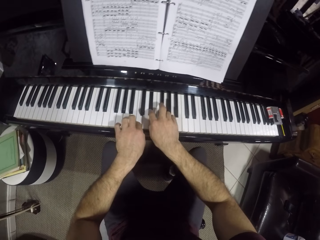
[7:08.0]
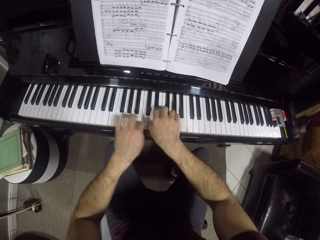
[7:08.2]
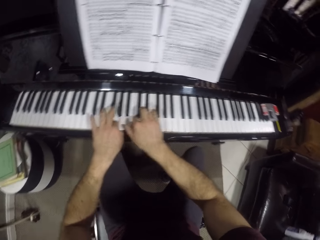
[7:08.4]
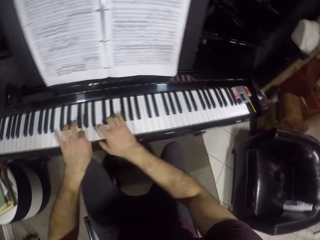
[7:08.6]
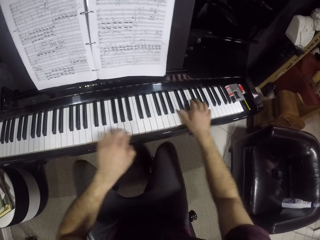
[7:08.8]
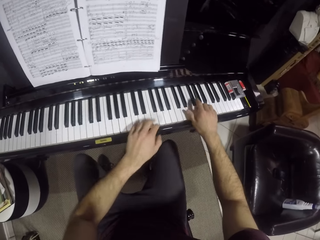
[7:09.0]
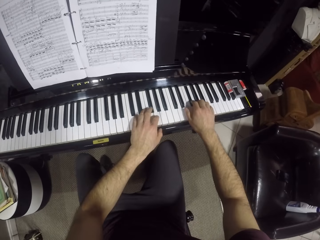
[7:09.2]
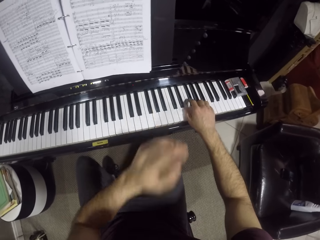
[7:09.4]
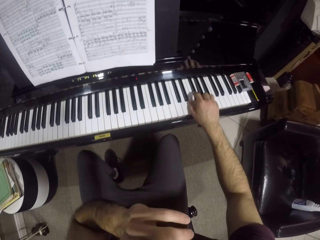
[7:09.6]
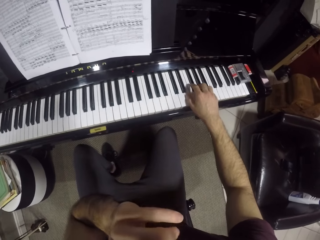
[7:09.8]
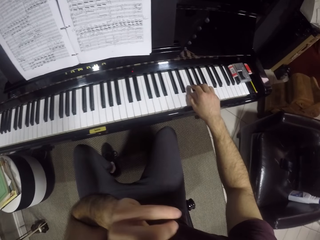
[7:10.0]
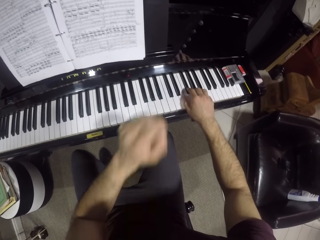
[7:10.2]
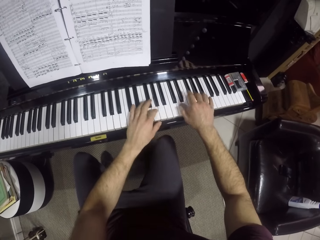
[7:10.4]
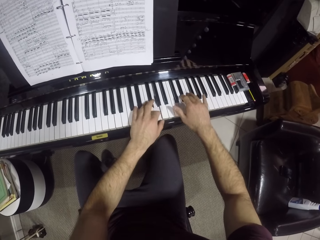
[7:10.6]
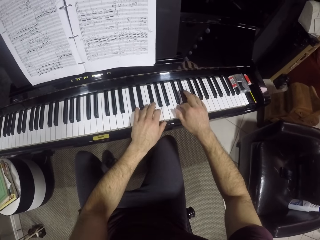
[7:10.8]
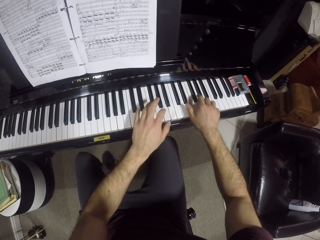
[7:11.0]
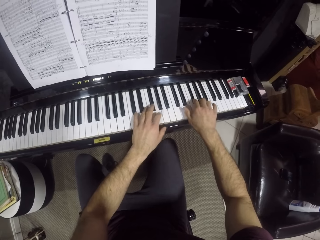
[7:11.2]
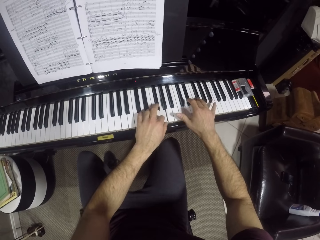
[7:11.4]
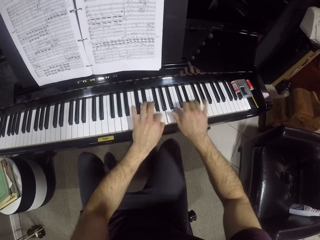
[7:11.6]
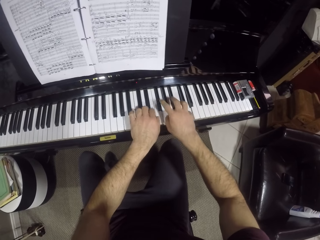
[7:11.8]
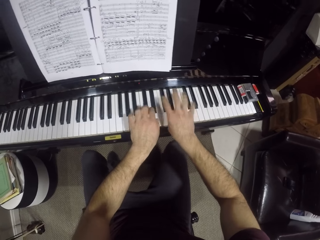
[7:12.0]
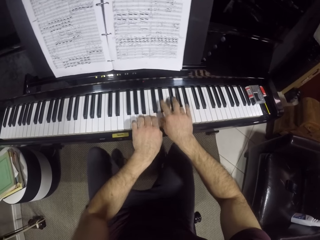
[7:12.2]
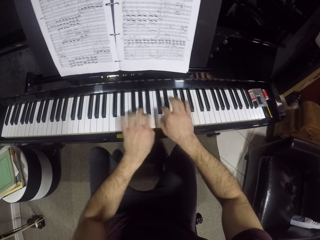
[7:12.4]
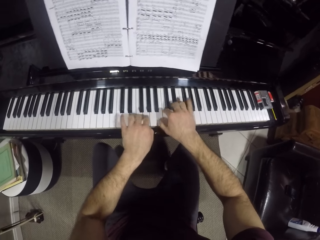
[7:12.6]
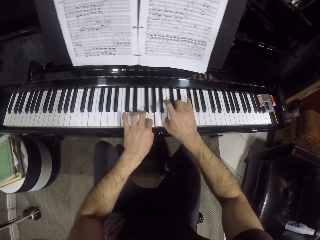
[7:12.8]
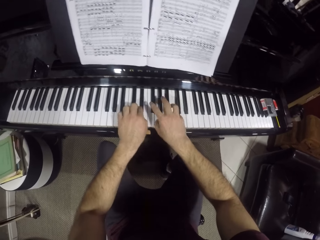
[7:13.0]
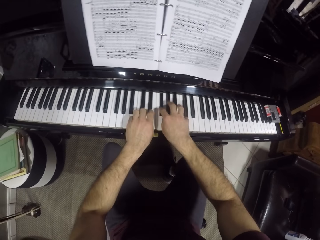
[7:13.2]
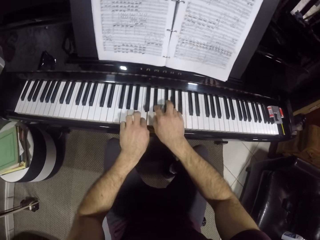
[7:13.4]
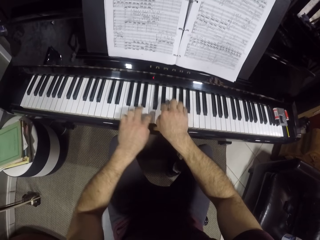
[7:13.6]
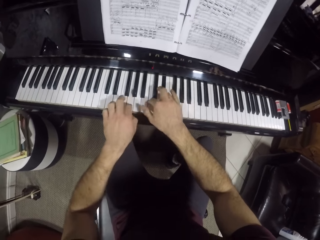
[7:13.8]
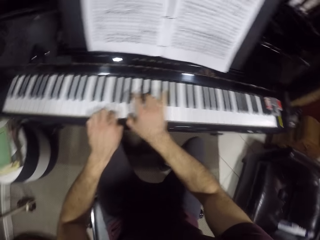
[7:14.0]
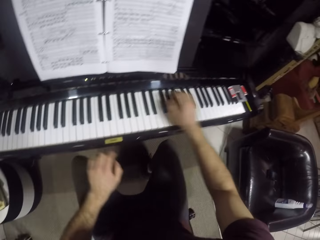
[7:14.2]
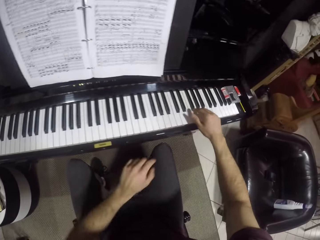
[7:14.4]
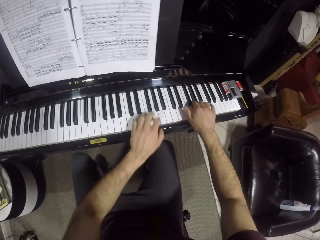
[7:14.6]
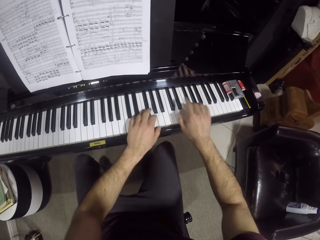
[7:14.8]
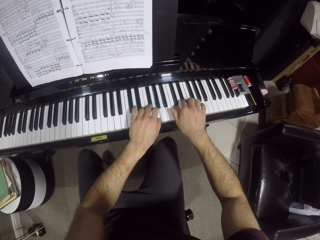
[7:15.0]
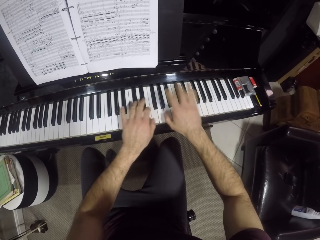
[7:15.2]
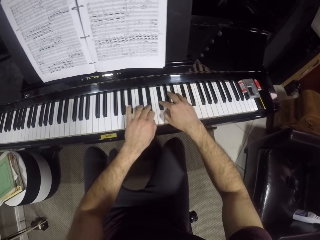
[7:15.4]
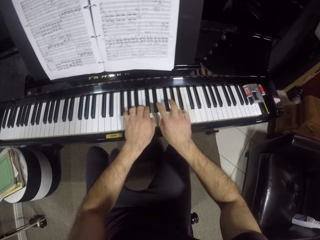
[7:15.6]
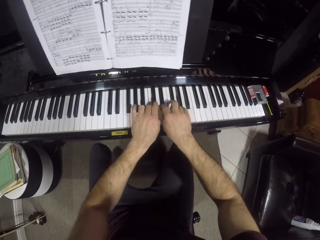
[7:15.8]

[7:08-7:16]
The camera wearer raises his left hand towards his face. He scratches his nose with his left hand. He lowers his left hand. He plays the piano with both hands.

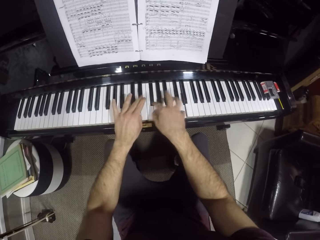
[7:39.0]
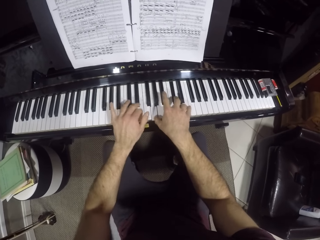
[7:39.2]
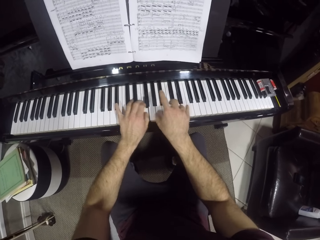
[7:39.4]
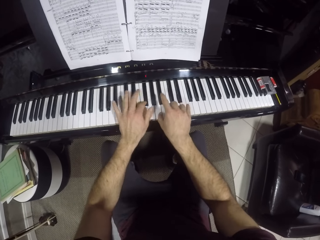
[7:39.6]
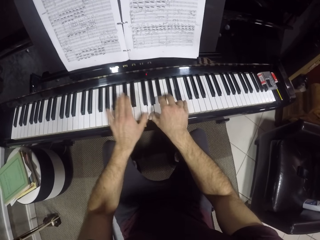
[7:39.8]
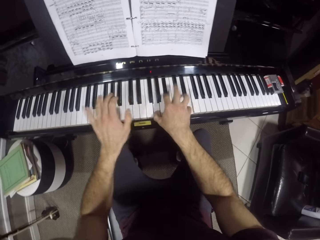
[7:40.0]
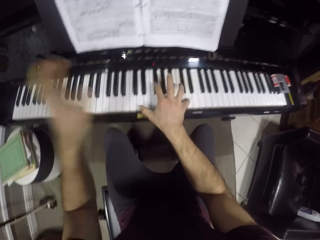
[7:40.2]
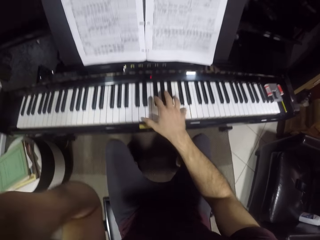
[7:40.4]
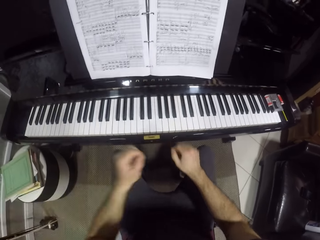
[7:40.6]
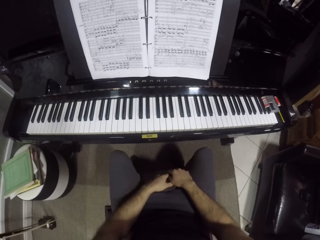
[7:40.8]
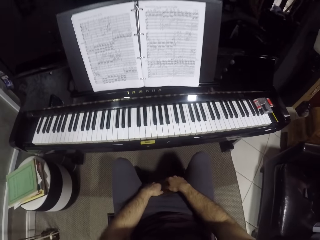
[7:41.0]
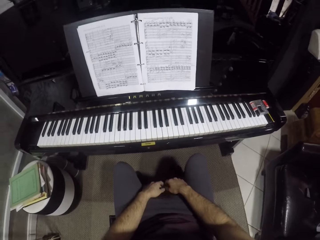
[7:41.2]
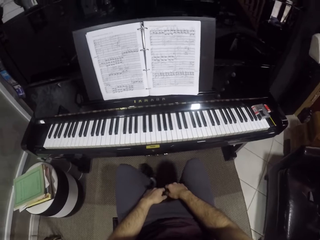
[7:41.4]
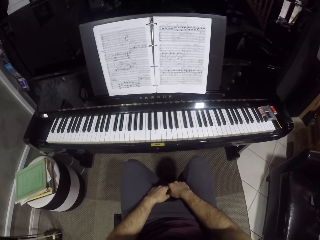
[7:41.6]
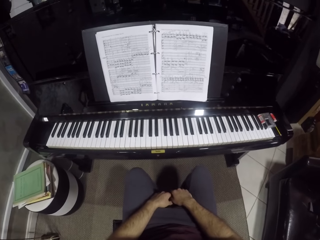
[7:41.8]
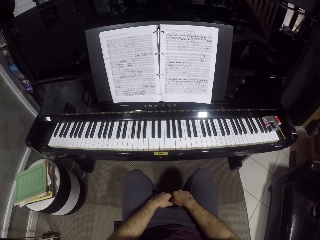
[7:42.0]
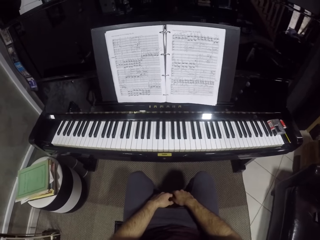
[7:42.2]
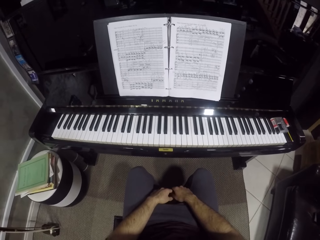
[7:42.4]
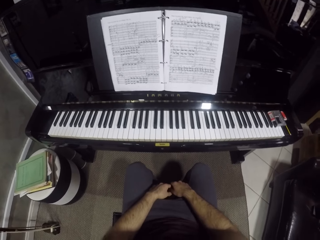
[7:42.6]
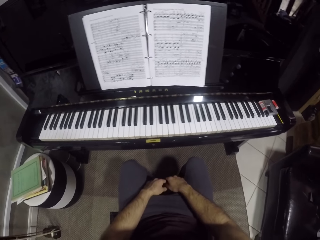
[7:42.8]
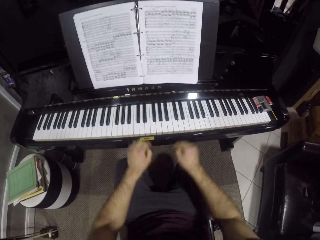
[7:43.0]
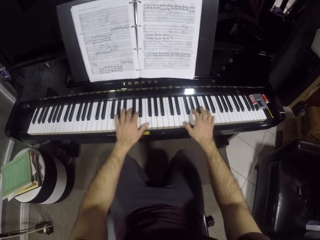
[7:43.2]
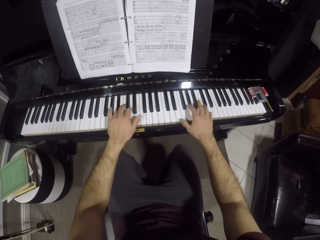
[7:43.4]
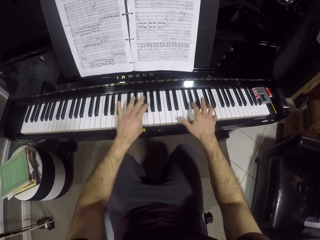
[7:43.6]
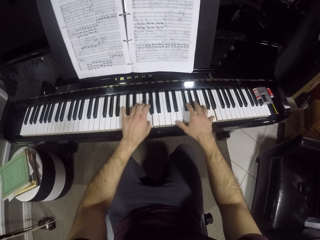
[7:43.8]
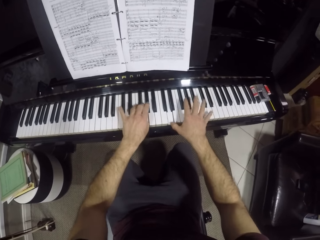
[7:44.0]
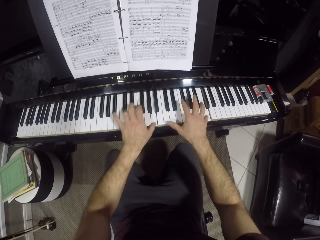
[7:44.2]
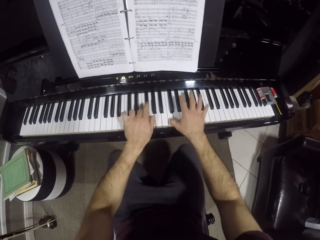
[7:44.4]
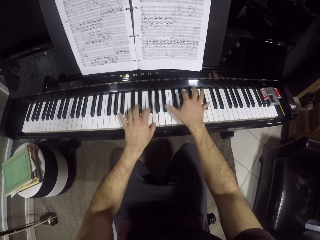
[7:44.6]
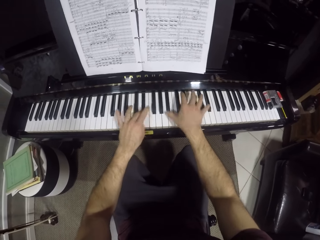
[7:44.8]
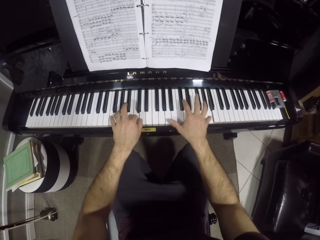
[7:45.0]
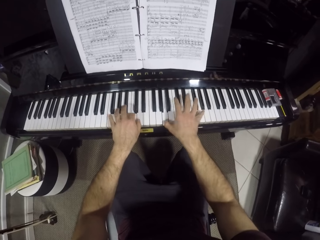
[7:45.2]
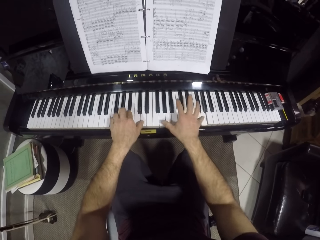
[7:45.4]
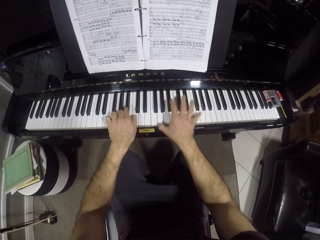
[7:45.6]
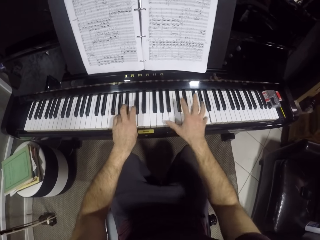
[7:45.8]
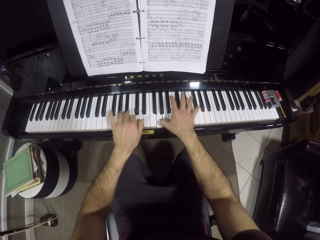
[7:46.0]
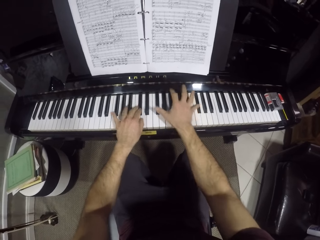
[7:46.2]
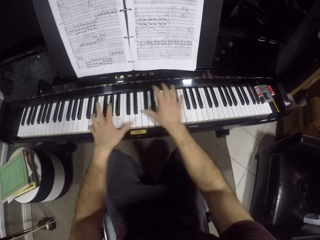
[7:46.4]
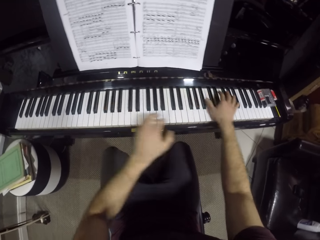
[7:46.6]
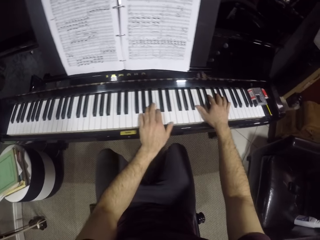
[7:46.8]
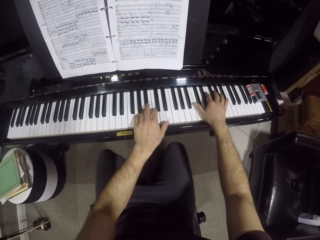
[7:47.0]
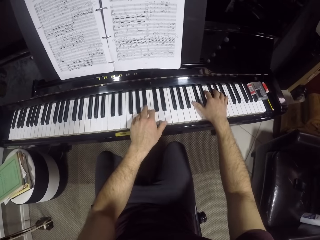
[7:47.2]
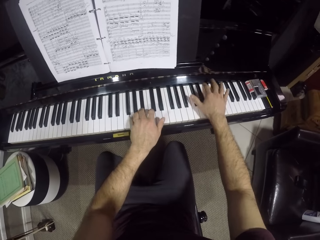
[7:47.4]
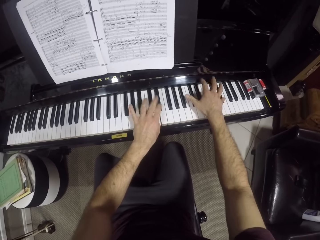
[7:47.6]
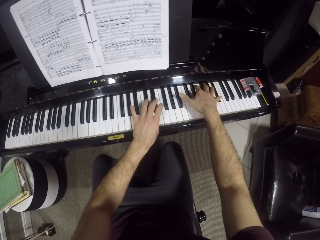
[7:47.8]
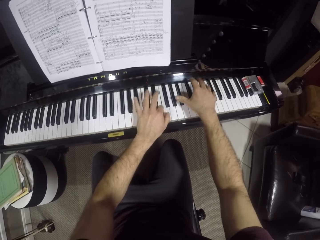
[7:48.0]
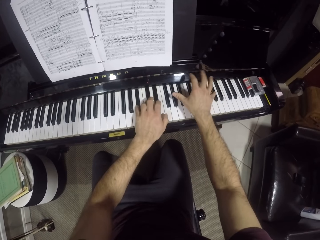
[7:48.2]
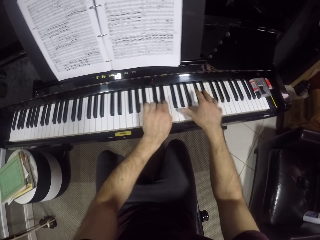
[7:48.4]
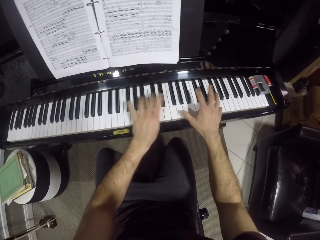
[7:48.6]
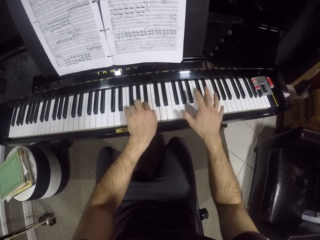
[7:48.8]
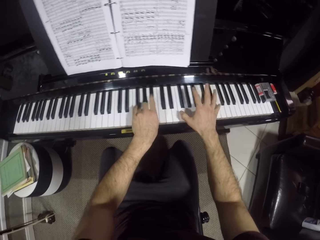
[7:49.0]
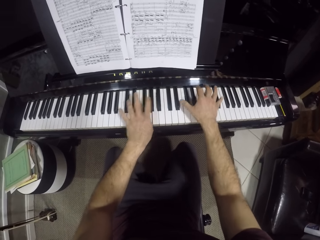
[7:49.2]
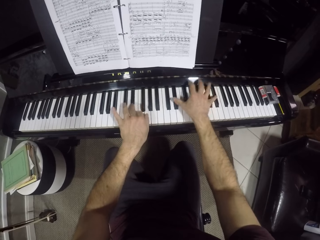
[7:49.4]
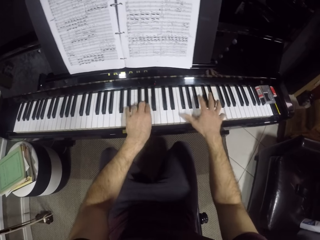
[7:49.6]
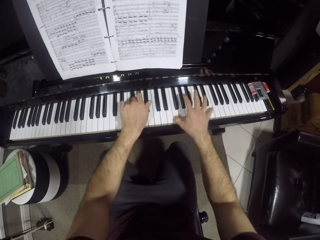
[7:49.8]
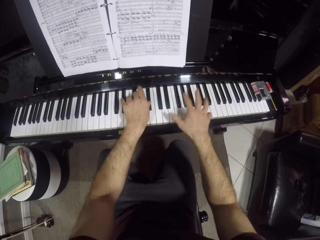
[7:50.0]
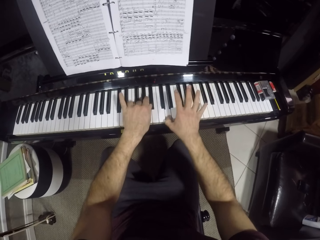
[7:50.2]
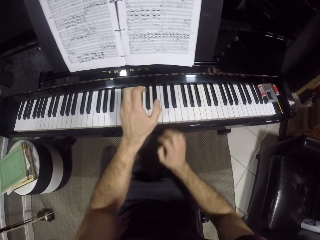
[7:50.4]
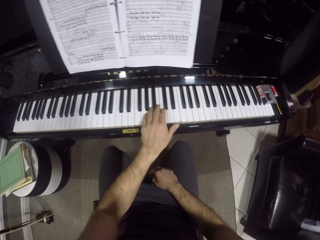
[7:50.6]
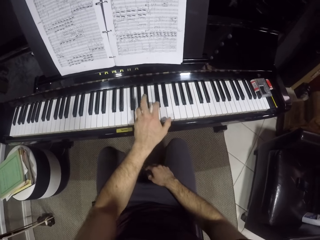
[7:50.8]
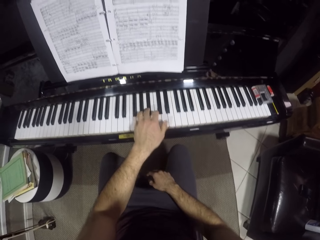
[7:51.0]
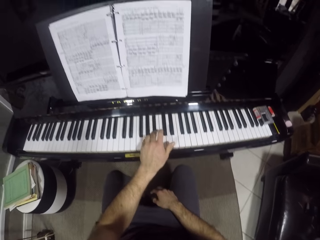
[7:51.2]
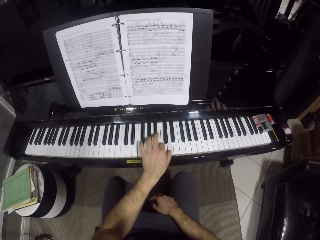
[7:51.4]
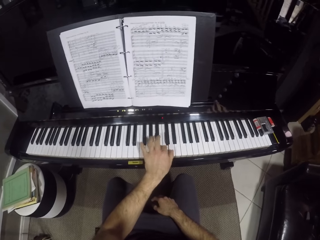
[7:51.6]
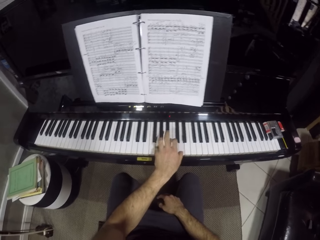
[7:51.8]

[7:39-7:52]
The camera wearer removes his hands from the piano. He lowers his hands. He pauses. He plays the piano with both hands. He lowers his right hand. He plays the piano with his left hand.
